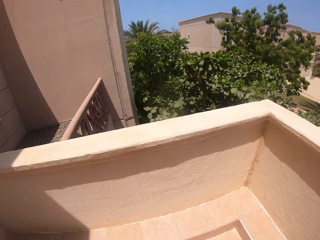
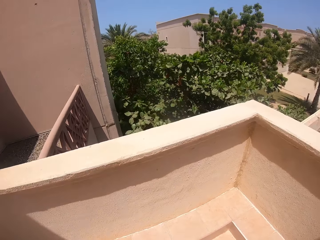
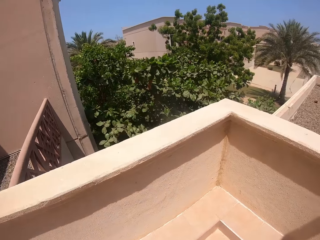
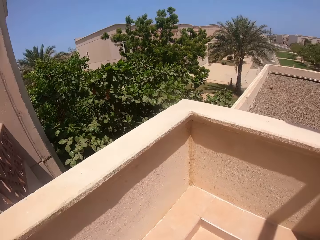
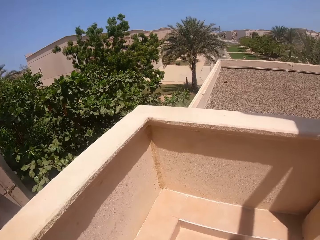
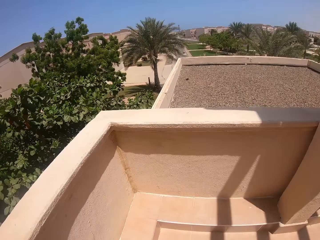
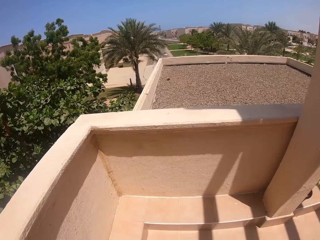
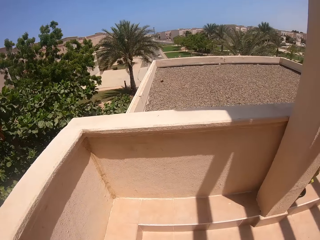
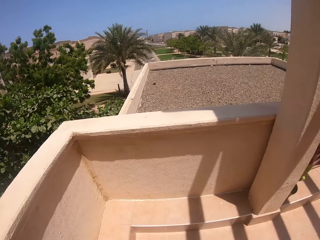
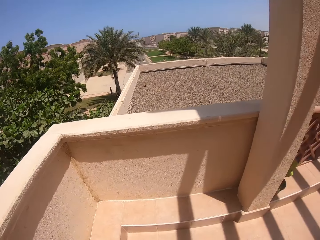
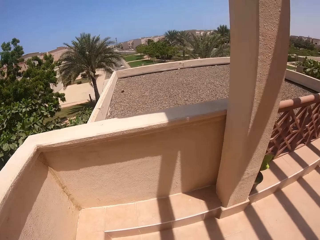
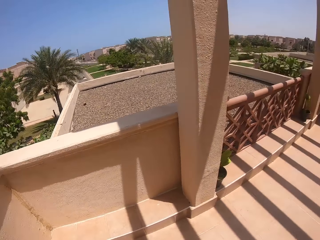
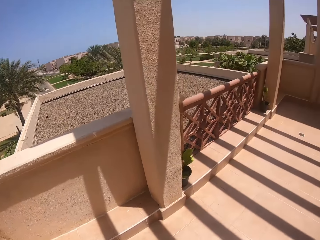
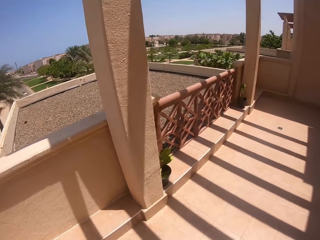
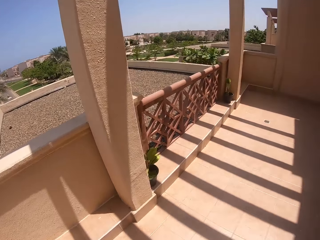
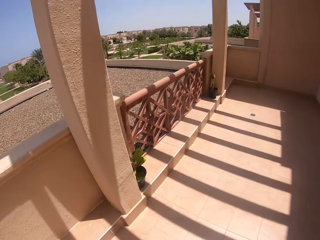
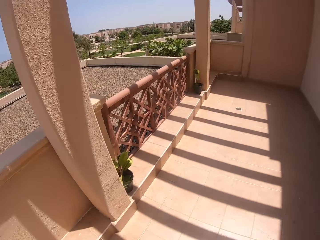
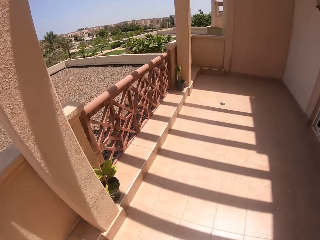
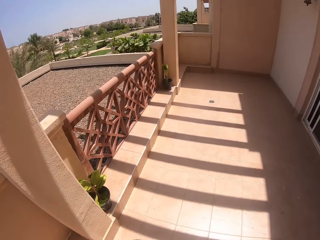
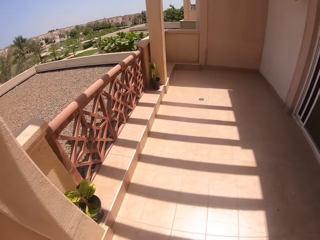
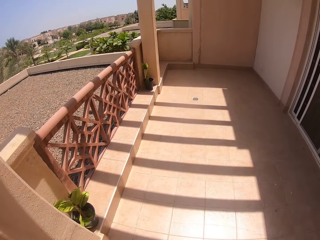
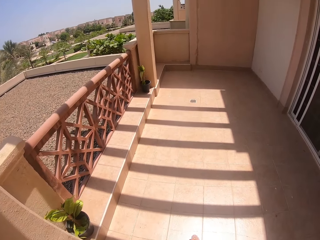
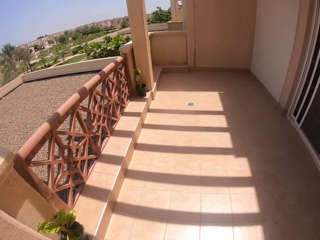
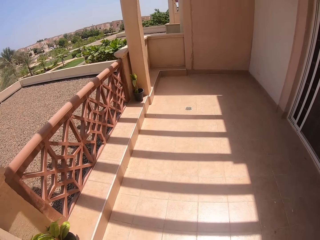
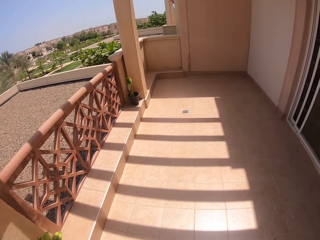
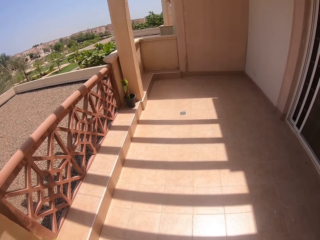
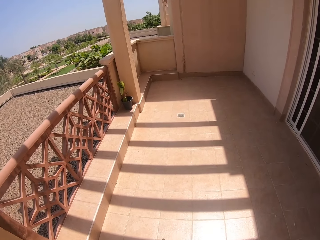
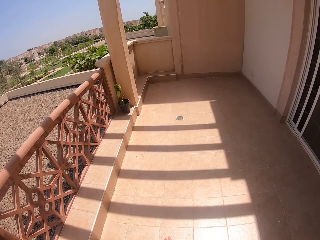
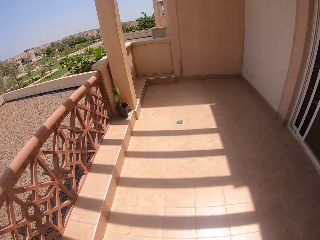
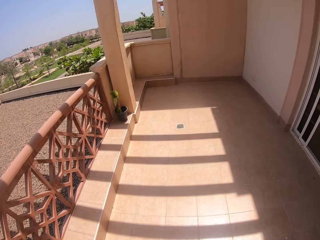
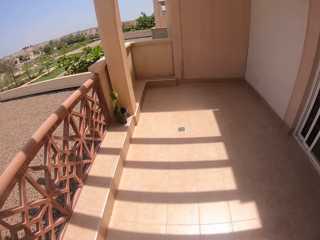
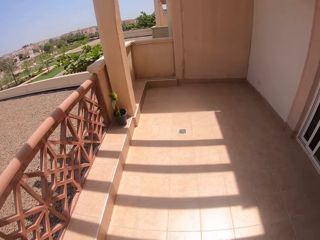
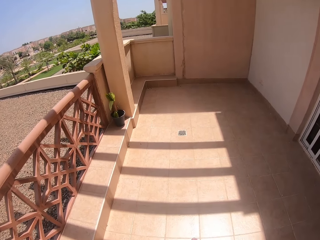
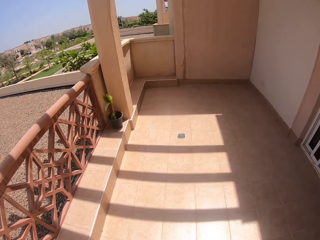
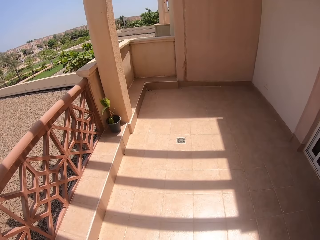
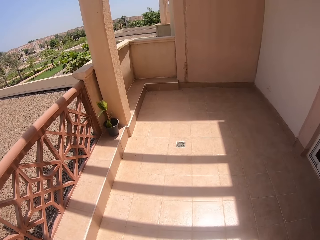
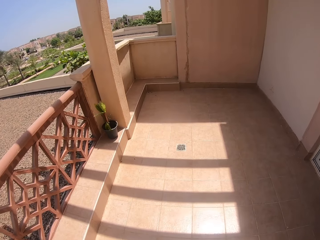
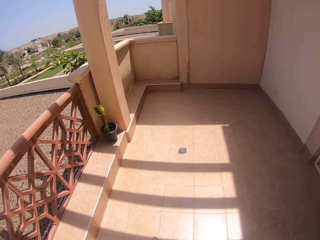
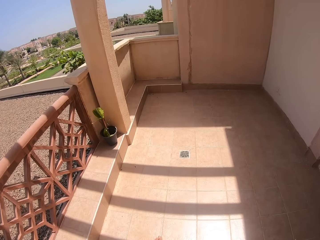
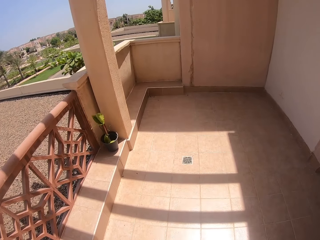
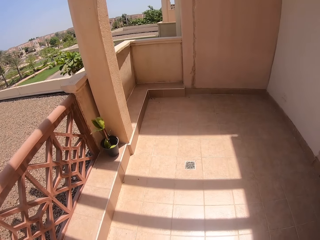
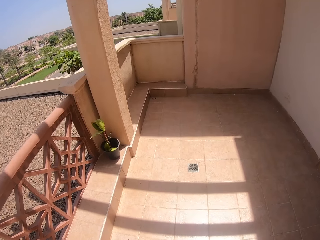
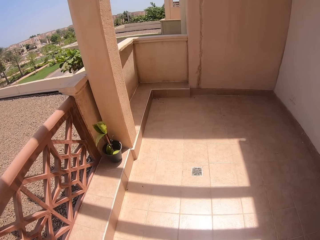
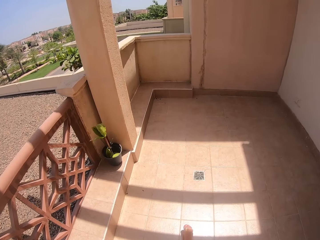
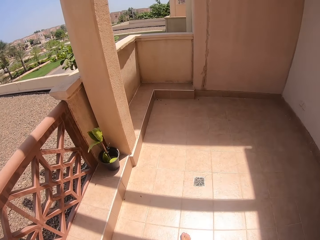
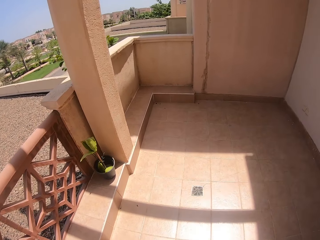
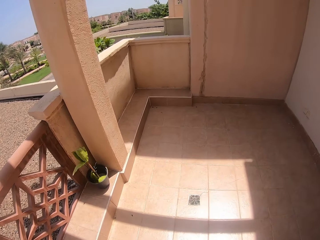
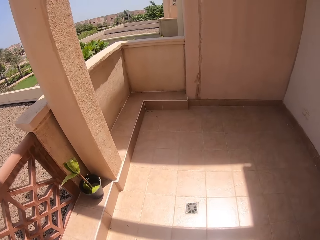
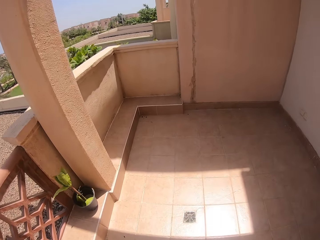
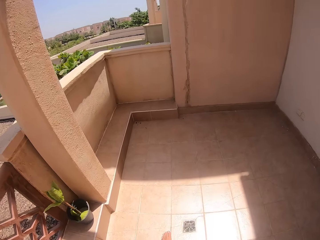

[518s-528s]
The camera wearer turns back. They walk forward.

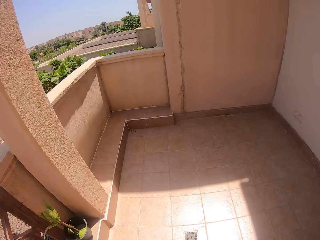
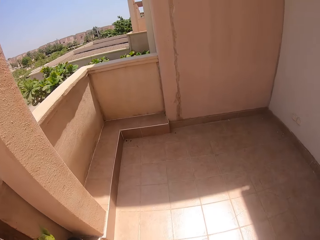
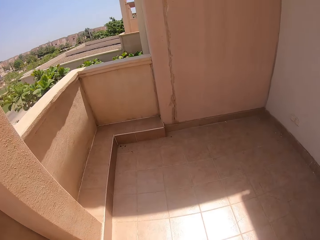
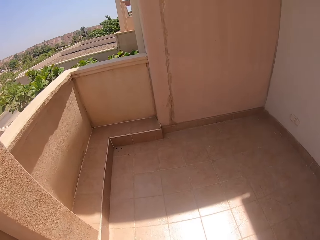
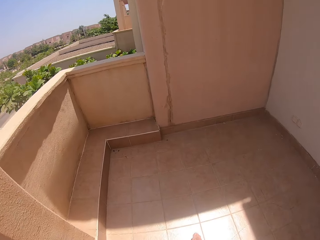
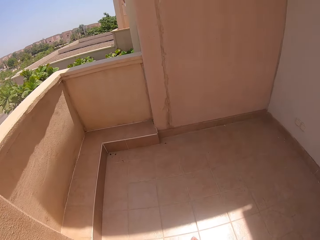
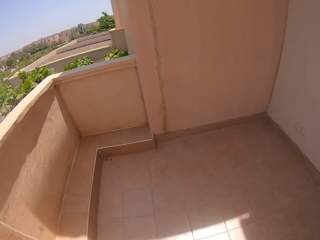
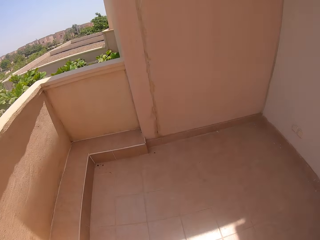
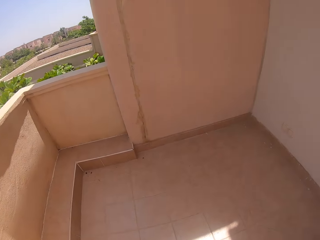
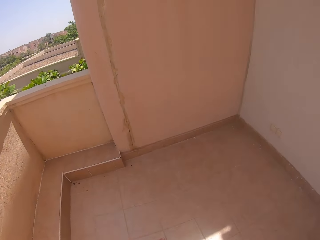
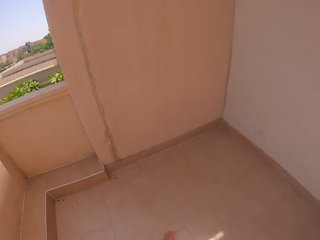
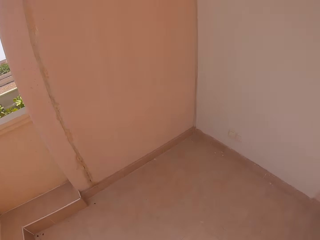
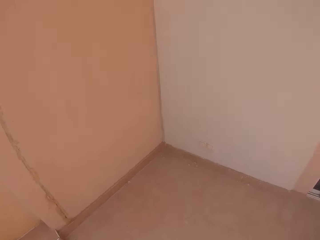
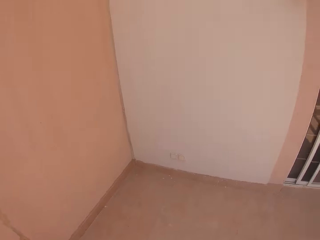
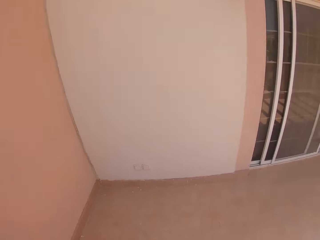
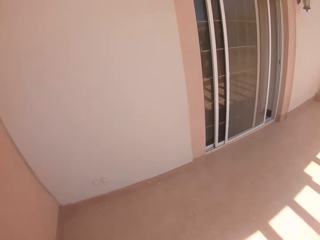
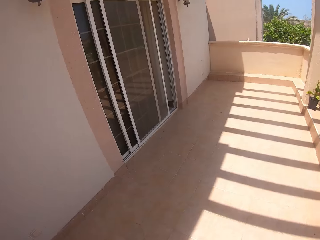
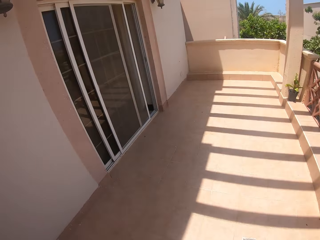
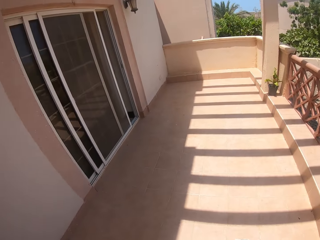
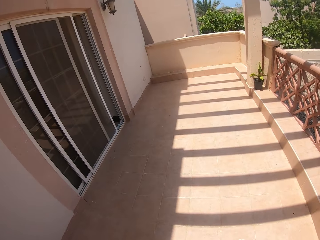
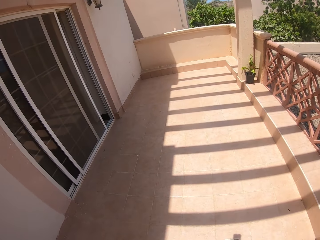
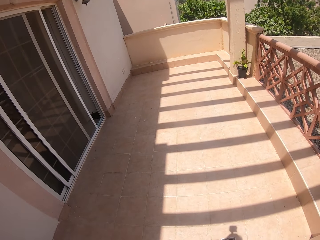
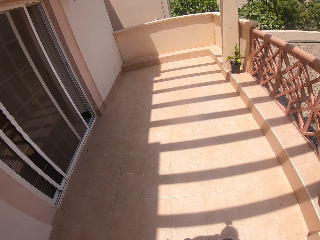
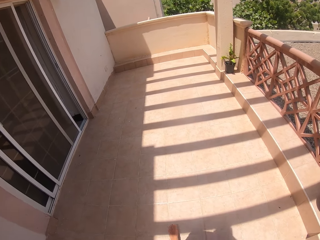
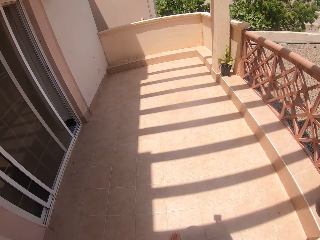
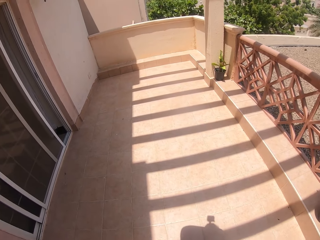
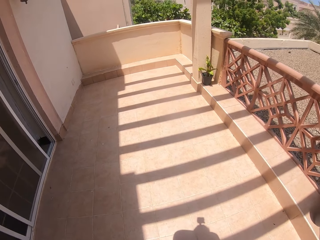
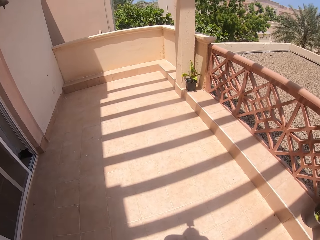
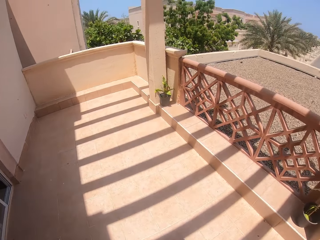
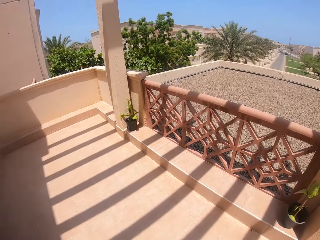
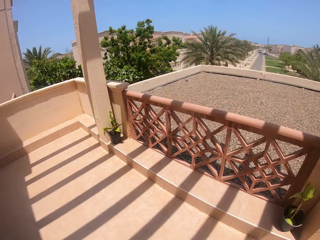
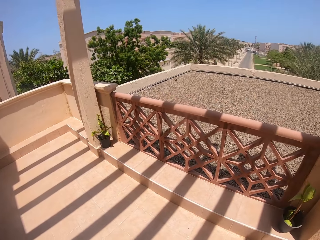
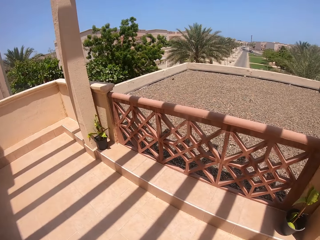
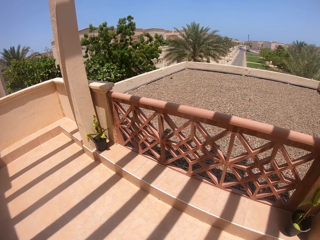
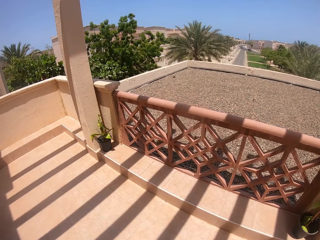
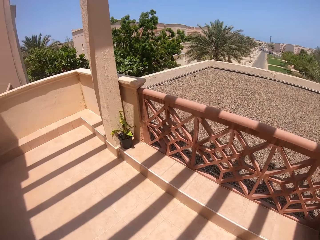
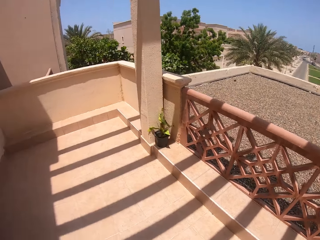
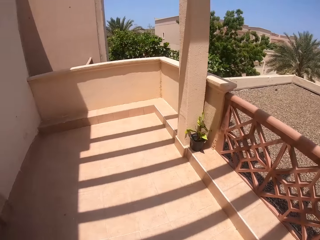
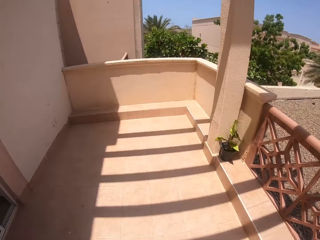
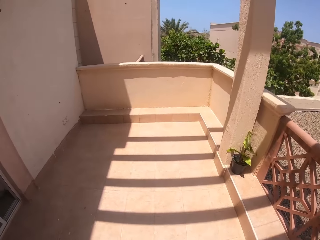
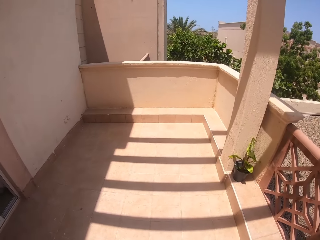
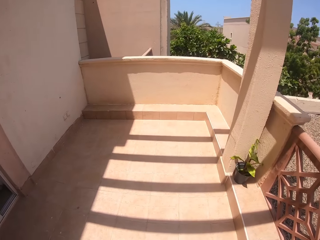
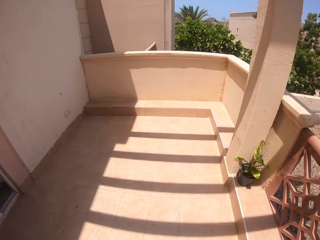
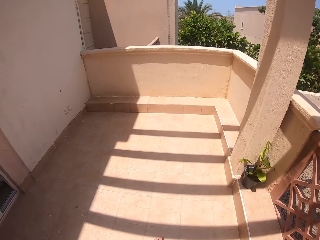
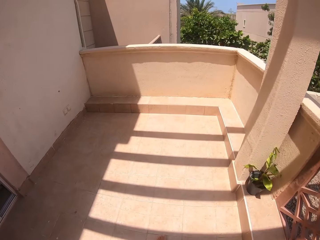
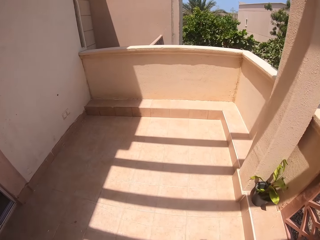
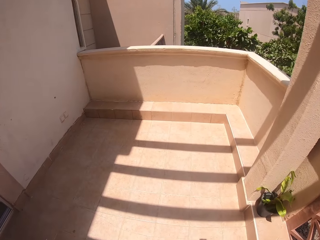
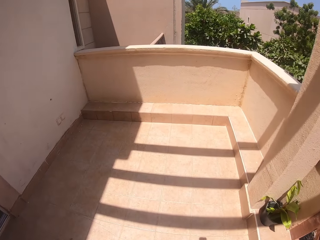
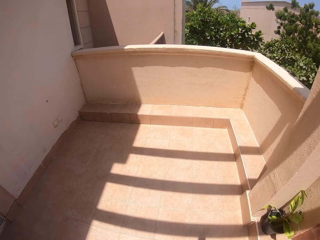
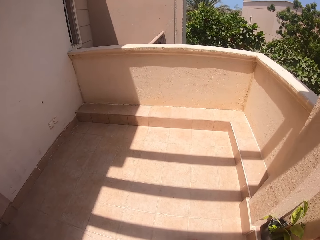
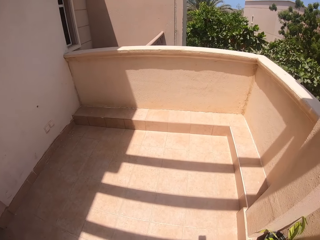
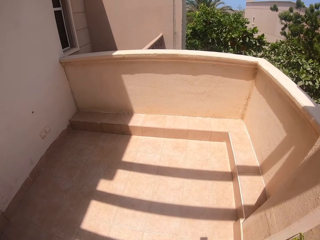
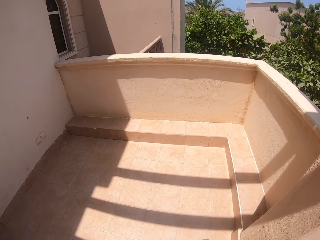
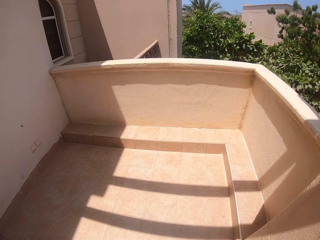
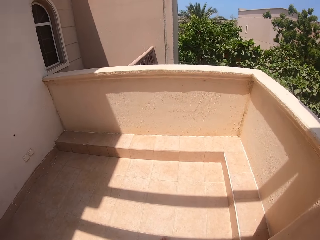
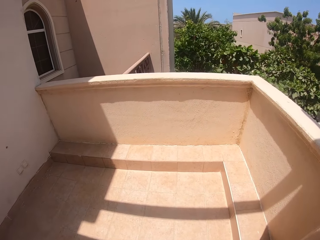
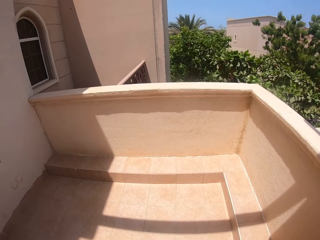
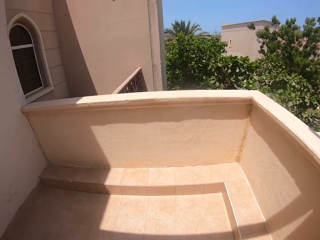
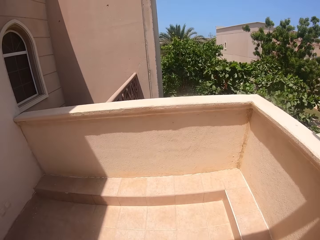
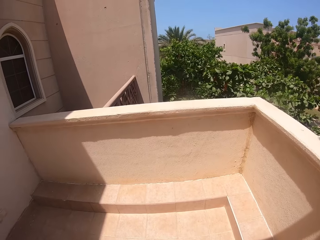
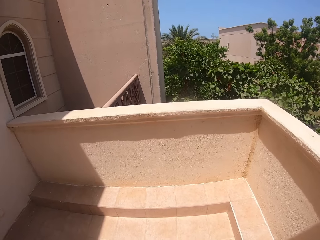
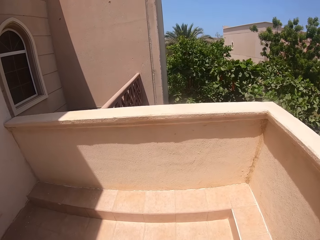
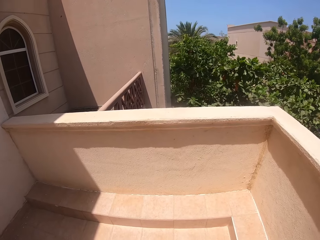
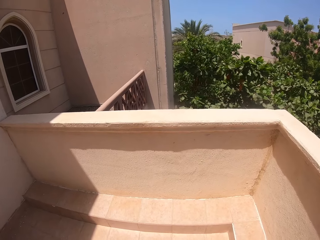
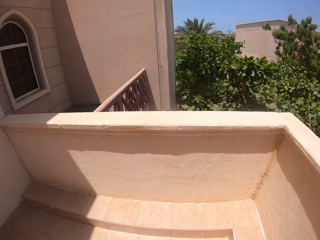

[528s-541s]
The camera wearer turns back. They walk forward, look right and look forward.
